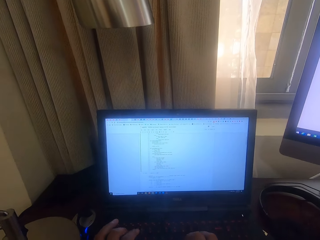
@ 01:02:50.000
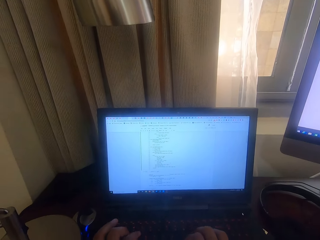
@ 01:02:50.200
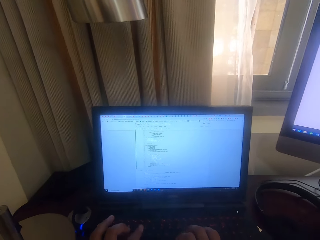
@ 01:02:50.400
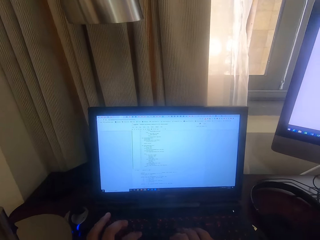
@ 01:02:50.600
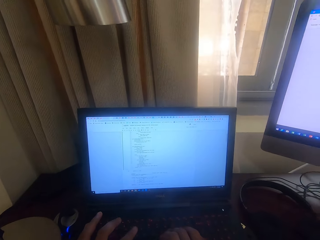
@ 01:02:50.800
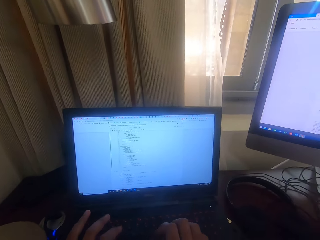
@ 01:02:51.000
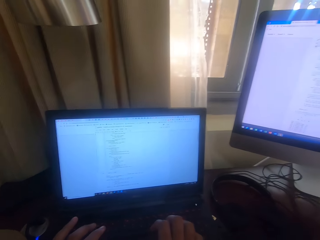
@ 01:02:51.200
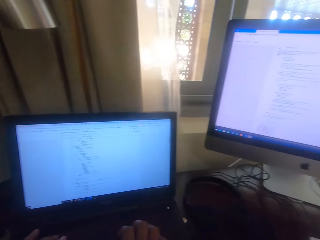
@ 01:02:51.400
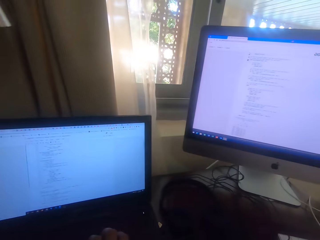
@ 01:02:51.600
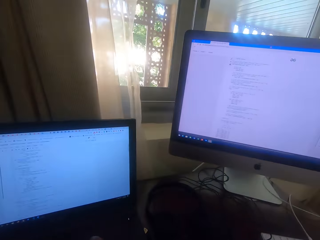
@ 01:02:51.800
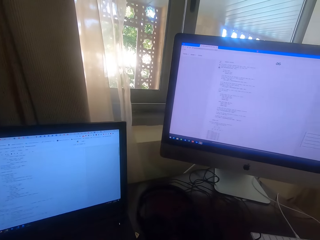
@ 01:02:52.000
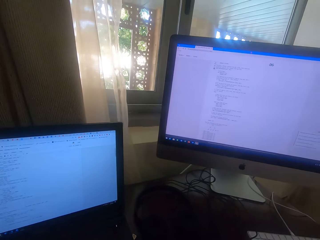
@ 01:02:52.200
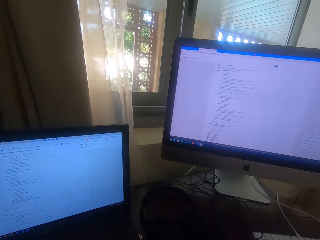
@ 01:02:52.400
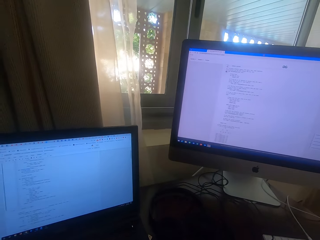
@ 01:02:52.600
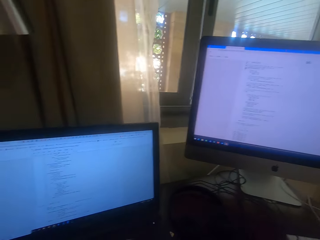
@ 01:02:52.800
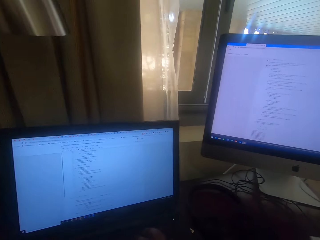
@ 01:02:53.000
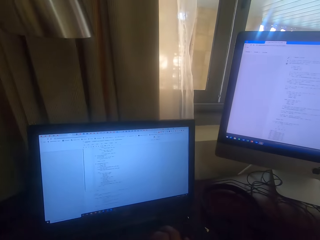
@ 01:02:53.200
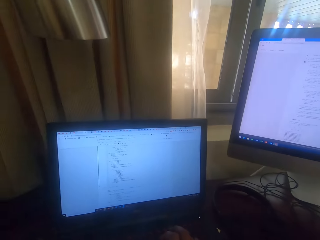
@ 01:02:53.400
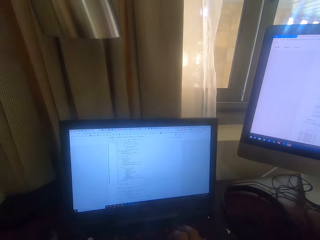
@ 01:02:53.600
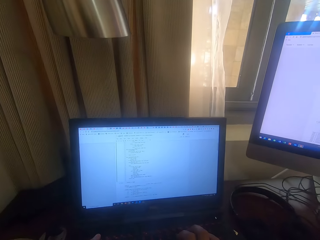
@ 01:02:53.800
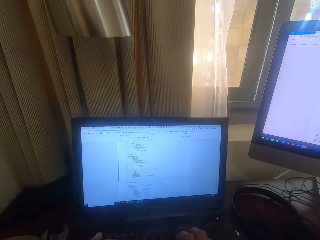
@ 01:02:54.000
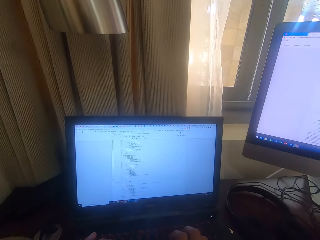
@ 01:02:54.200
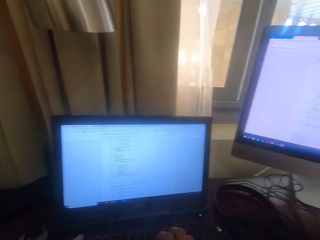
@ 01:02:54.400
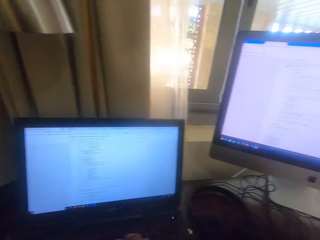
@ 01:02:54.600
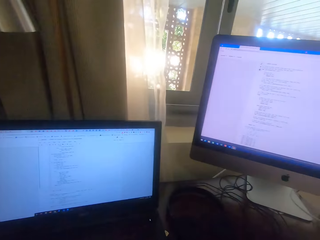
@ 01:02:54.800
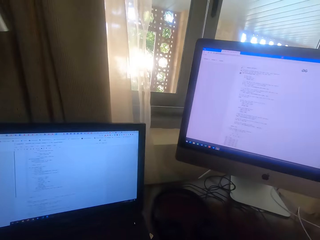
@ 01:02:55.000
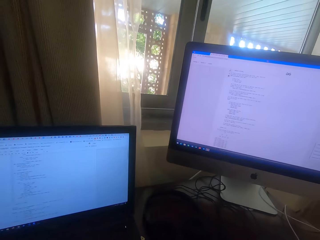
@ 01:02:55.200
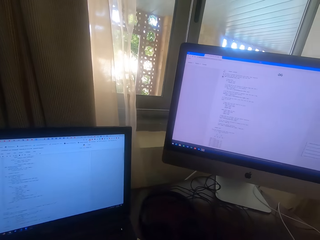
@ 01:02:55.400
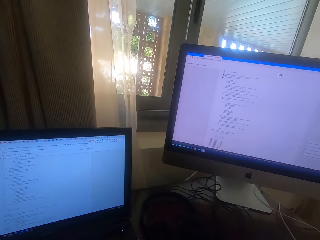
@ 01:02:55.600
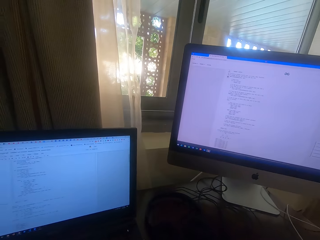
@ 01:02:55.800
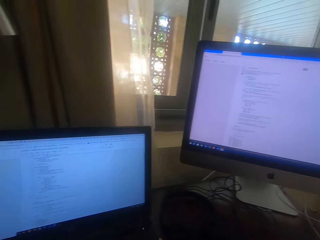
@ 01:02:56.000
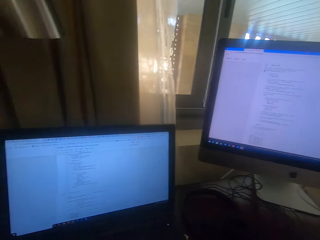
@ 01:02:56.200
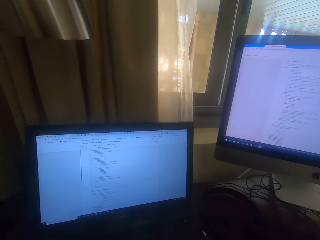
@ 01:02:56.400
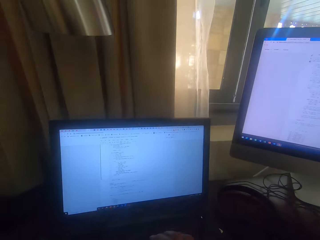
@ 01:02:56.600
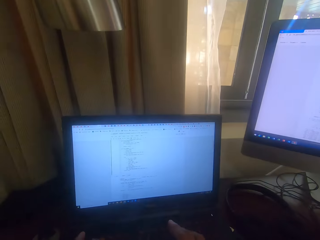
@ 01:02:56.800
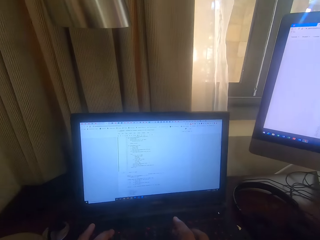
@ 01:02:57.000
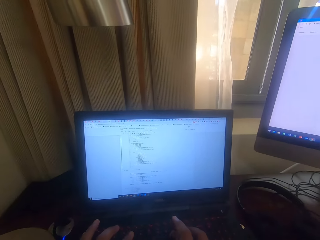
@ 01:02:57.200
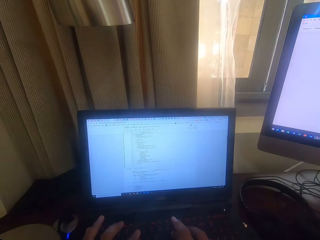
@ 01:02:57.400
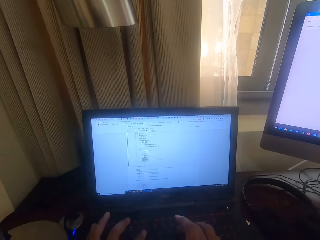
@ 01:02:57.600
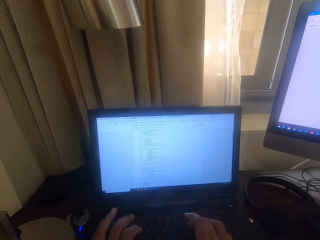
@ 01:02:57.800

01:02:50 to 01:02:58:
The camera wearer uses the keyboard. They look at the screen. They use the keyboard.
